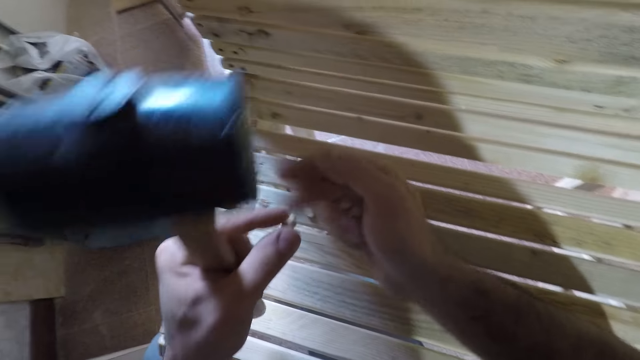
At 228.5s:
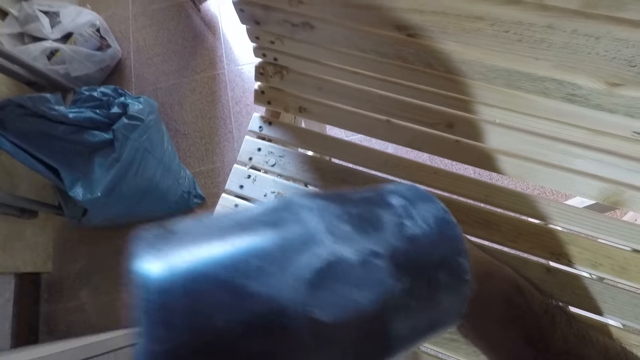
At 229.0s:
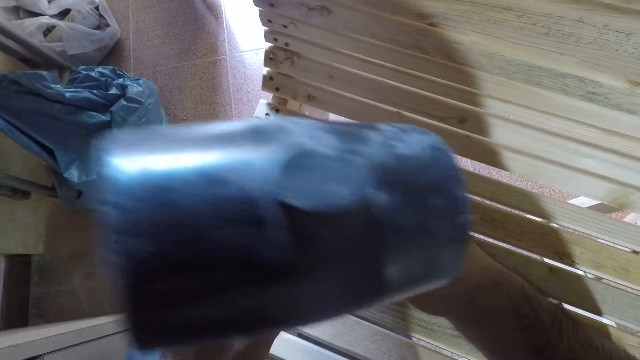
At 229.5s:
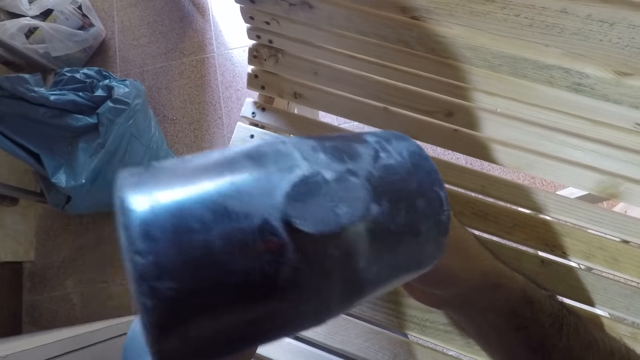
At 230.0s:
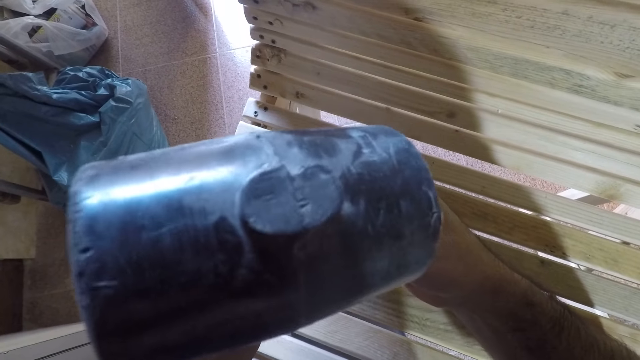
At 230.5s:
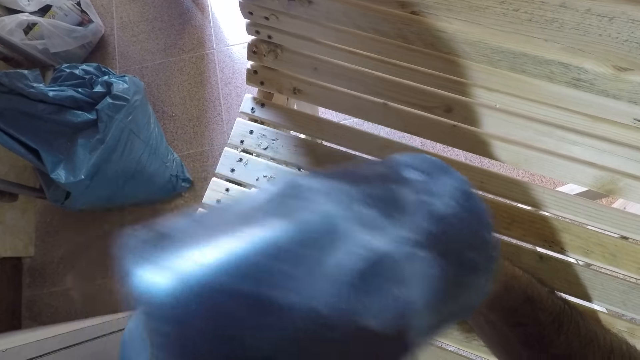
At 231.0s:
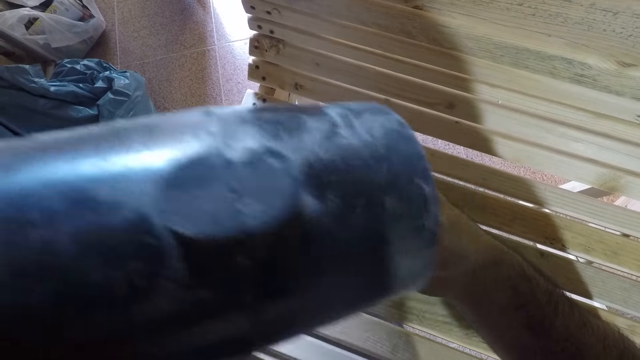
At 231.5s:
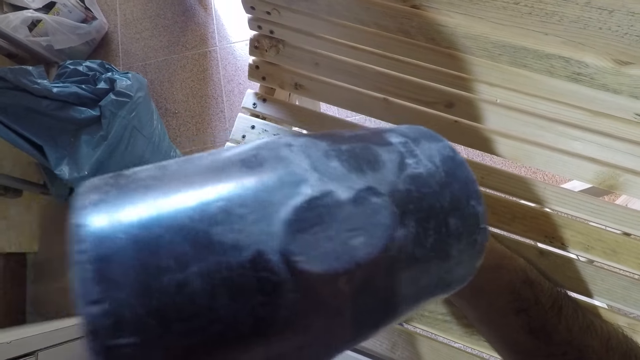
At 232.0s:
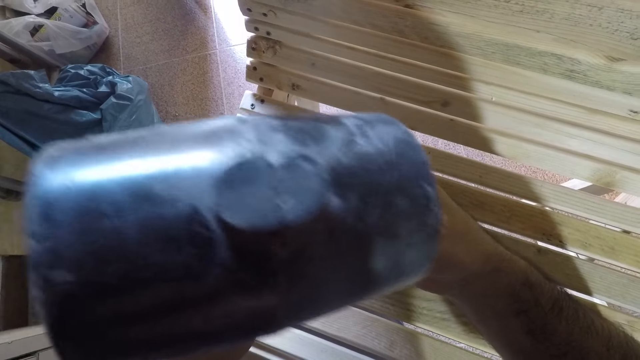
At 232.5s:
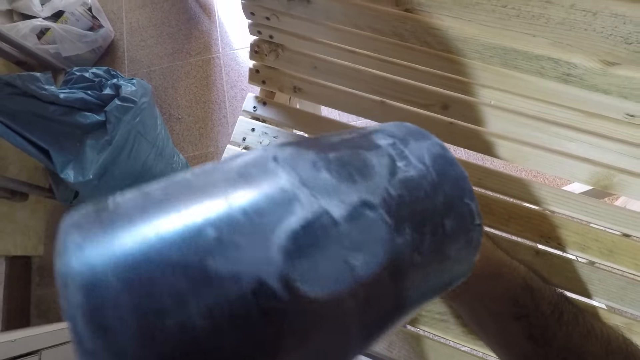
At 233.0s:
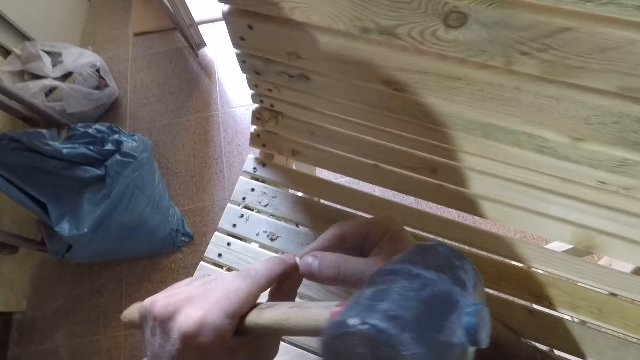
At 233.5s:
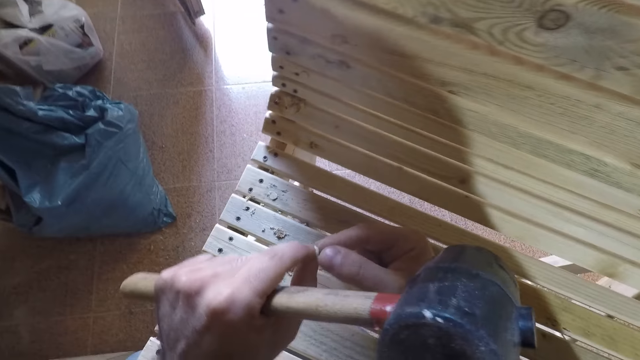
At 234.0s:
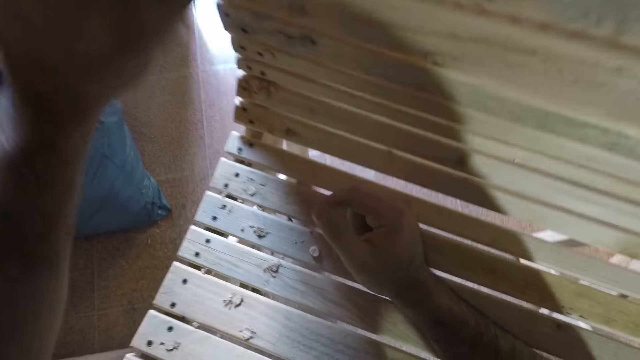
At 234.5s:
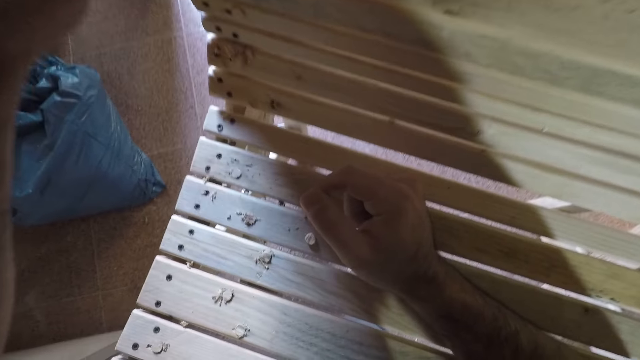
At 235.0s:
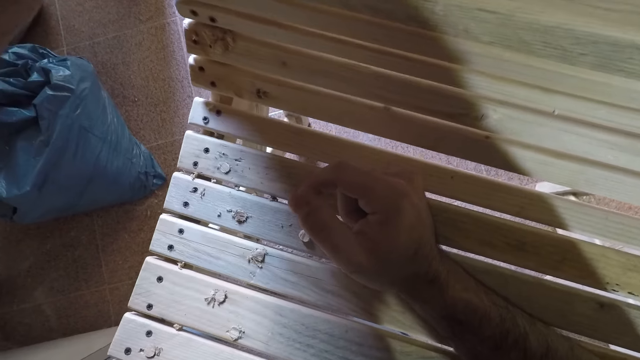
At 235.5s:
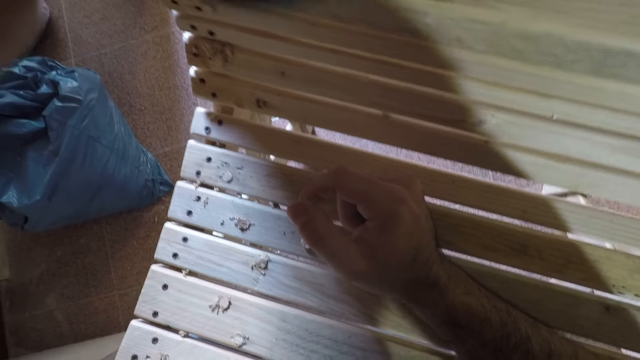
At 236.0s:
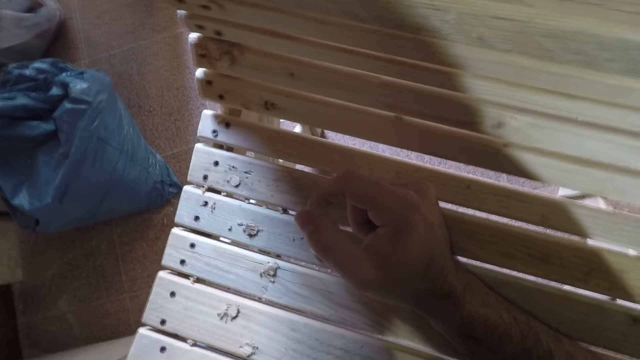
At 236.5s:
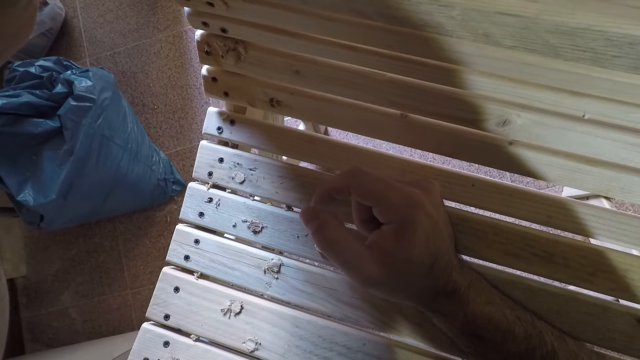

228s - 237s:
The camera wearer picks another beech dowel or wood screw hole plug from his right hand. He adjusts the beech dowel with both hands. He looks at the wood screw hole plug in his hand. He fixes the beech dowel on the woodwork with his left hand.

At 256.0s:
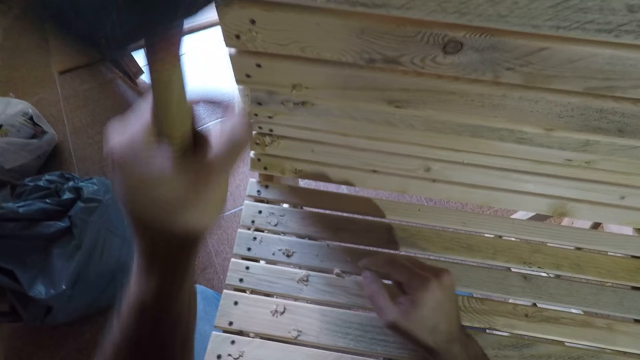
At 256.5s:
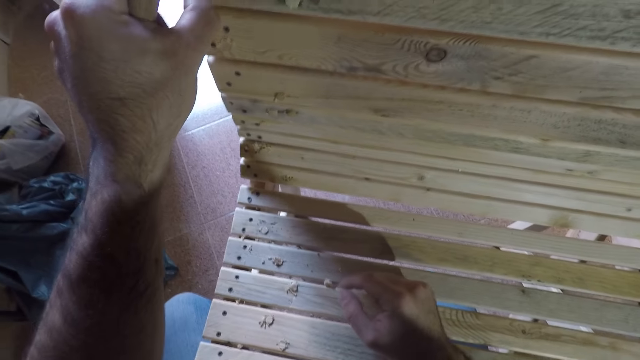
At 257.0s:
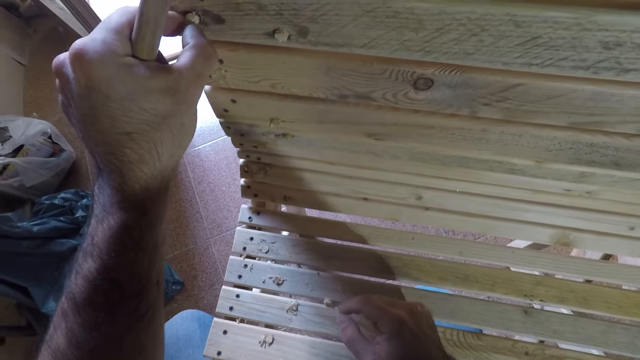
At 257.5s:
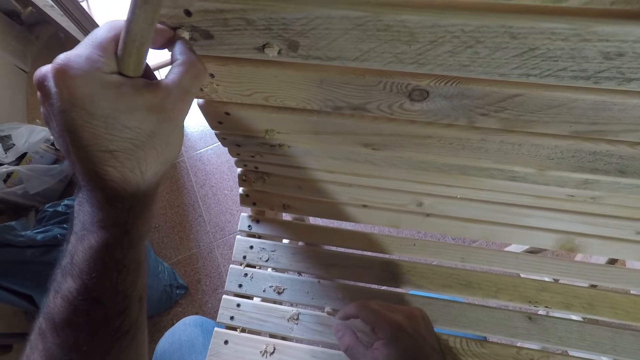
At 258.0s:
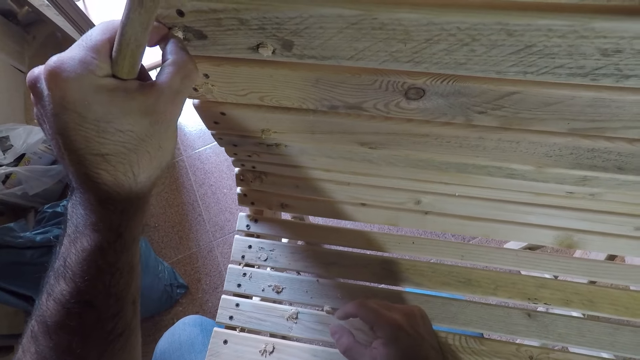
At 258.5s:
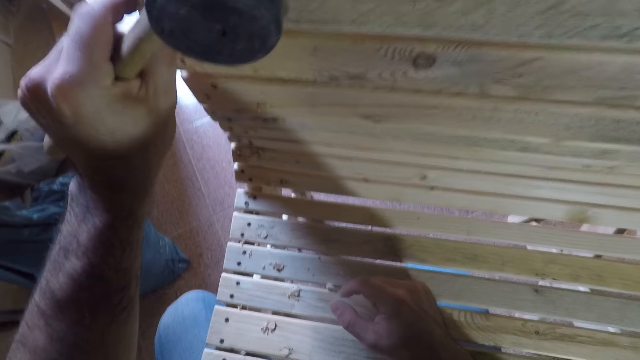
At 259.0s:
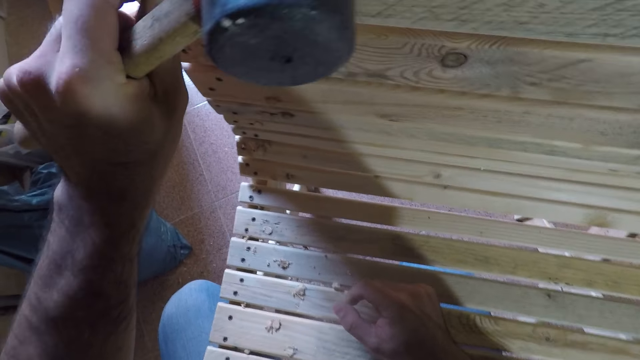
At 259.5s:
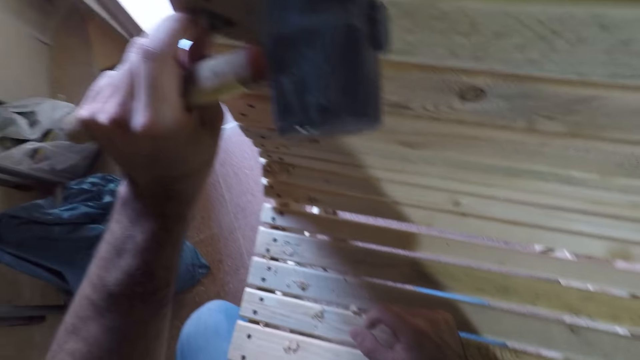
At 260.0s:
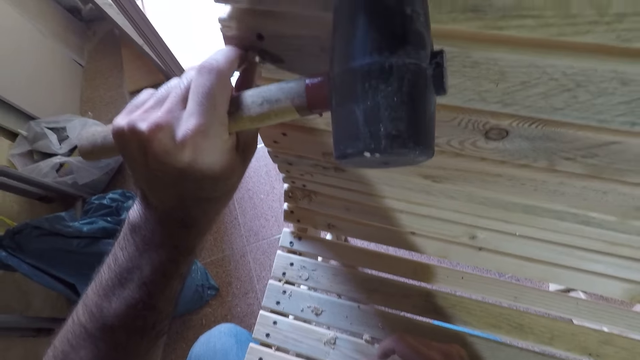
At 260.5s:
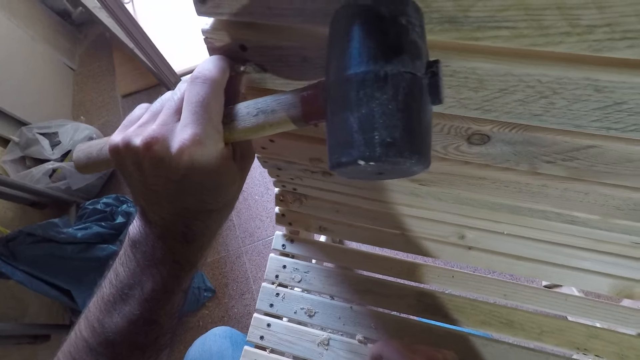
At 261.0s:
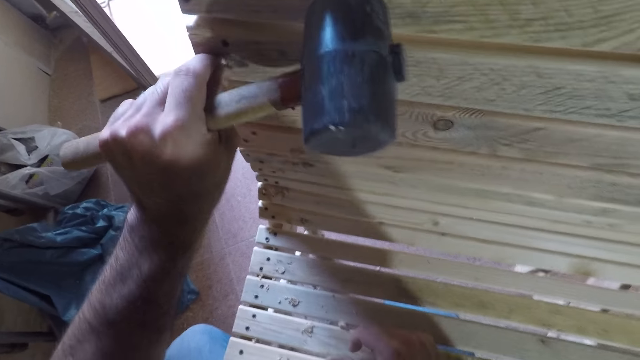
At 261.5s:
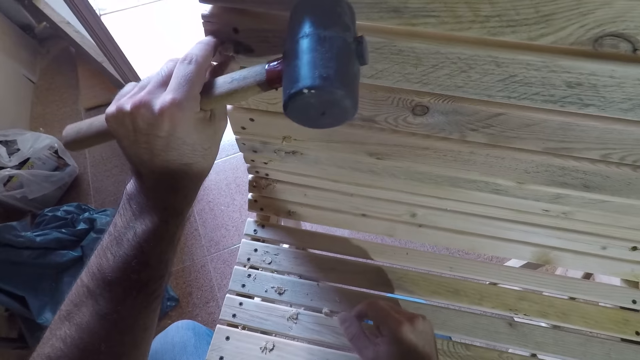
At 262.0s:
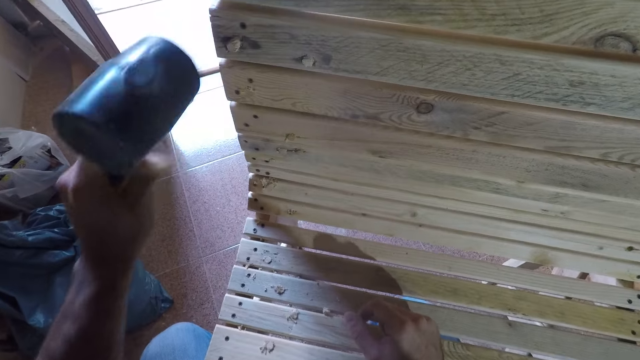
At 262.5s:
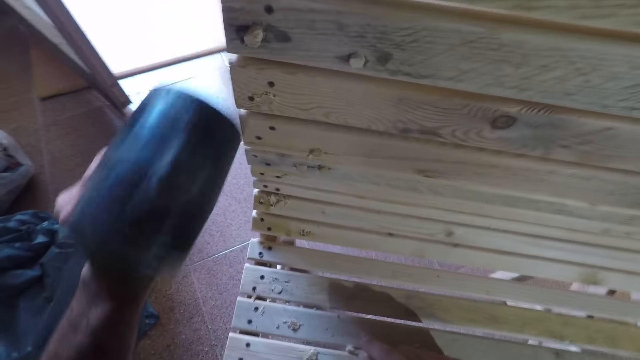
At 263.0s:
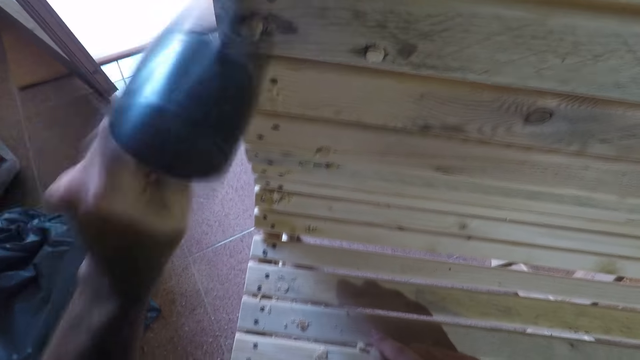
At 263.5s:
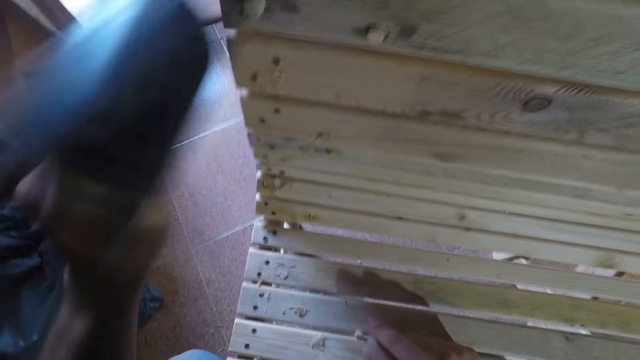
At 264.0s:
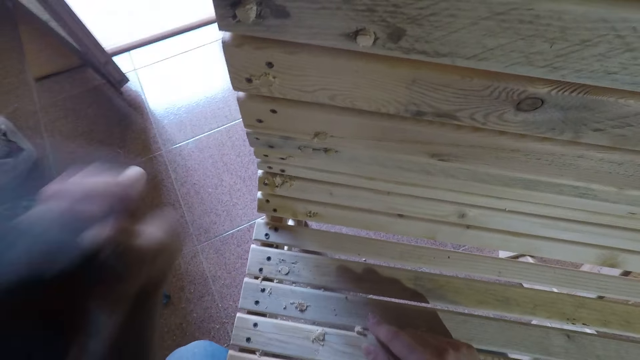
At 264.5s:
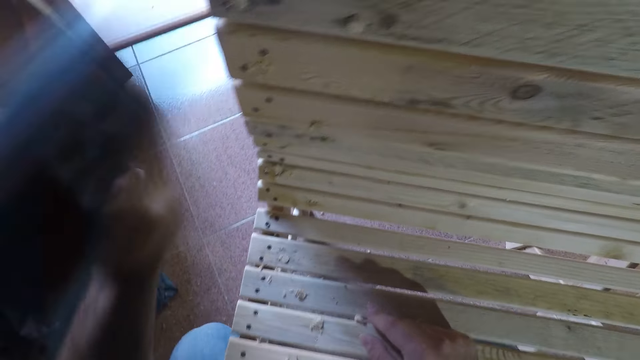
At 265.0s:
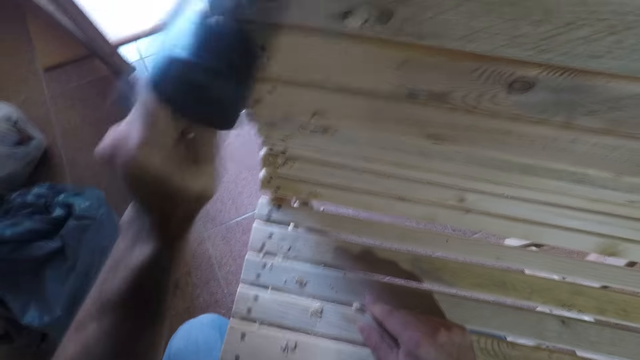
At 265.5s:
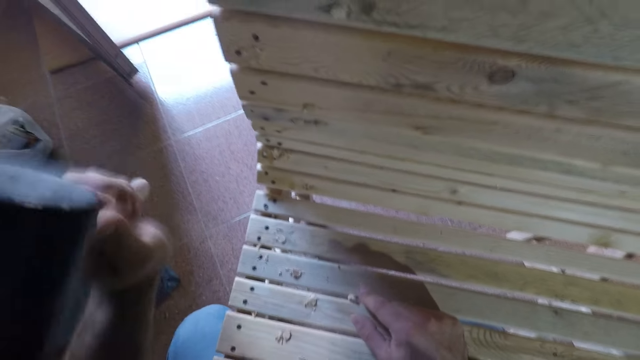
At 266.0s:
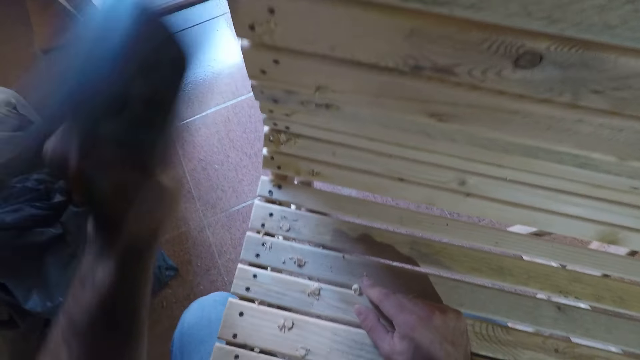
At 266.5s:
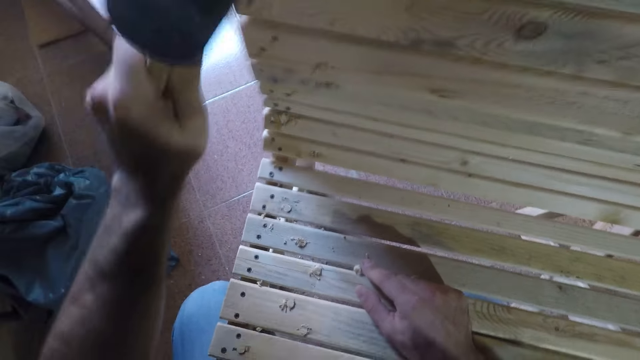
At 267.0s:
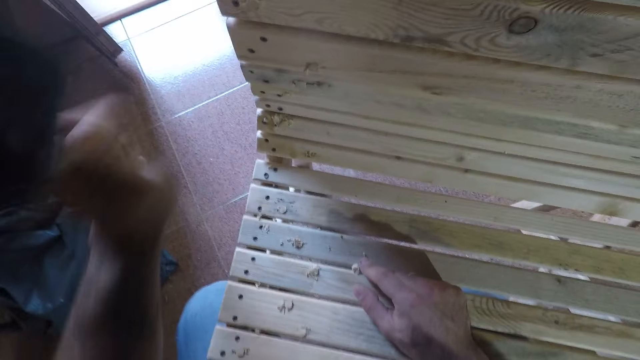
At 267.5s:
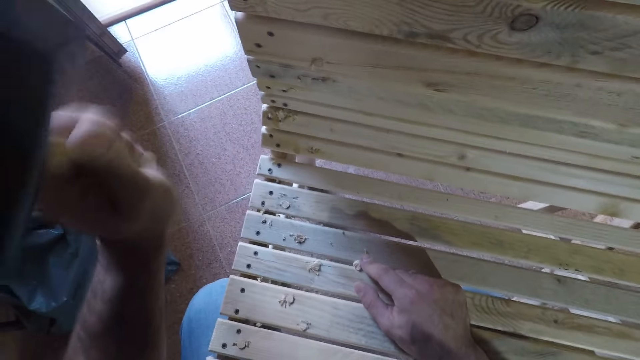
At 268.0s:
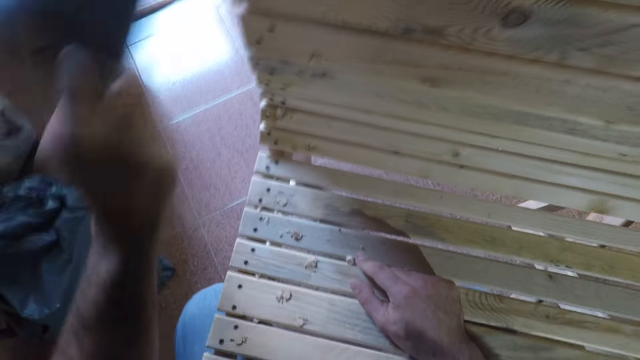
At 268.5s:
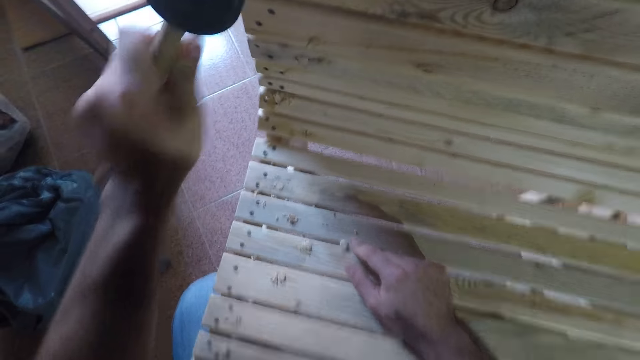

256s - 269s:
The camera wearer looks at the wood screw hole plug or beech dowel in his hand. He fixes the beech dowel on the woodwork with his left hand. He hits the beech dowel in the woodwork with the hammer in his left hand.
